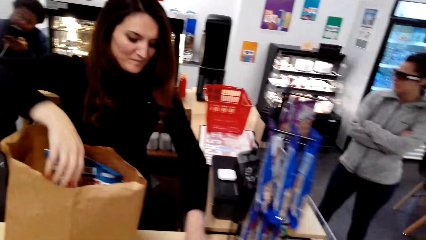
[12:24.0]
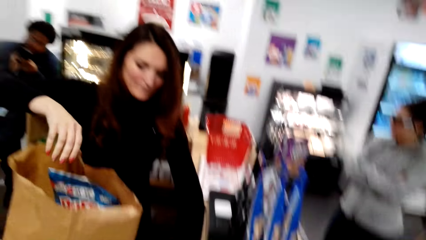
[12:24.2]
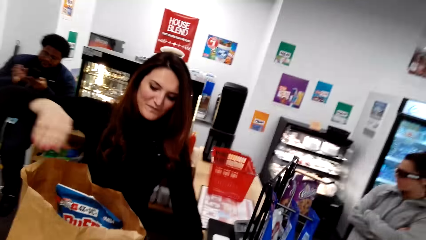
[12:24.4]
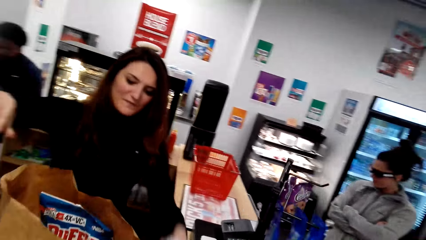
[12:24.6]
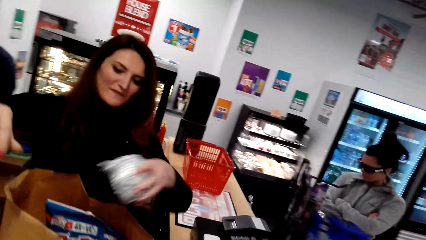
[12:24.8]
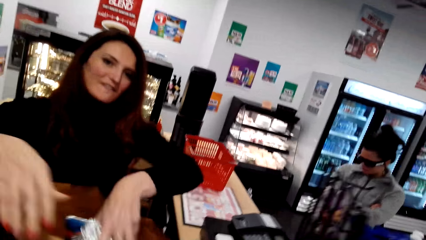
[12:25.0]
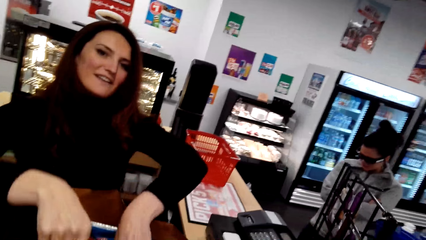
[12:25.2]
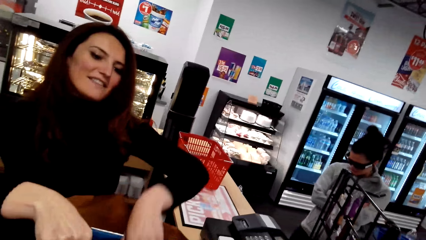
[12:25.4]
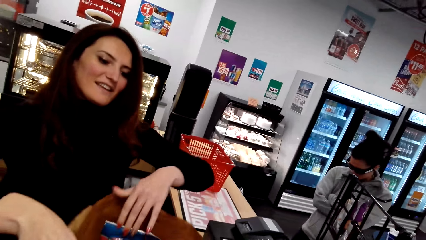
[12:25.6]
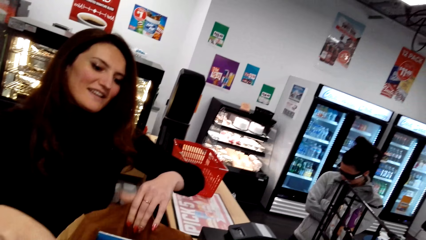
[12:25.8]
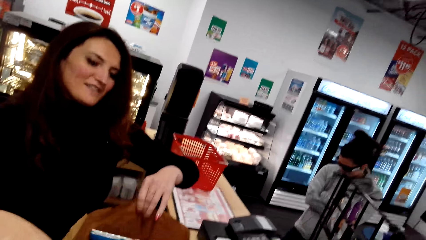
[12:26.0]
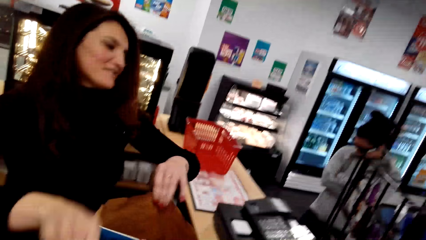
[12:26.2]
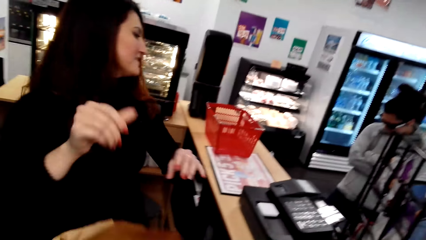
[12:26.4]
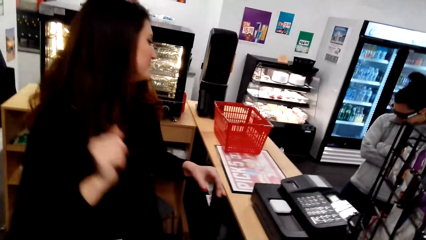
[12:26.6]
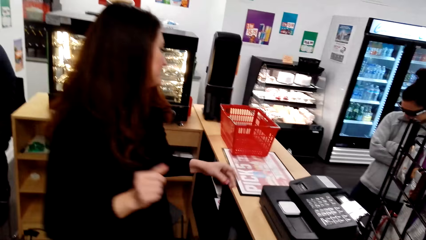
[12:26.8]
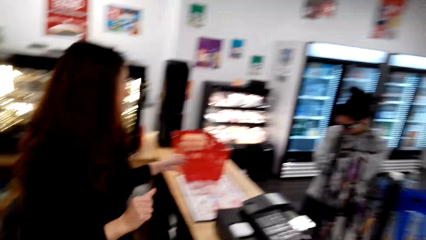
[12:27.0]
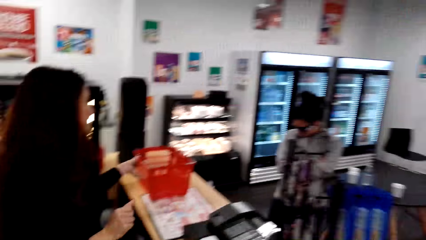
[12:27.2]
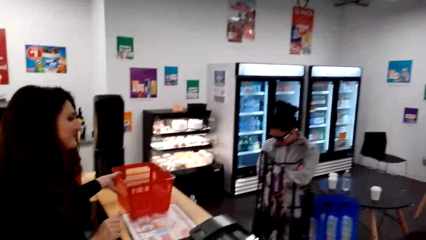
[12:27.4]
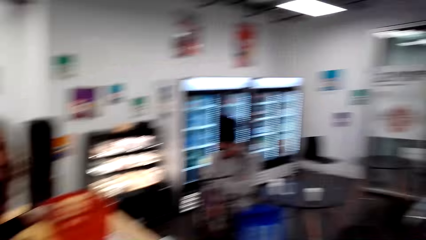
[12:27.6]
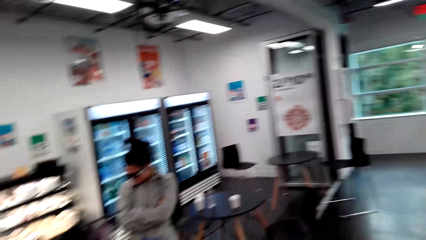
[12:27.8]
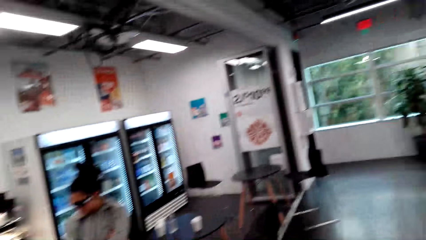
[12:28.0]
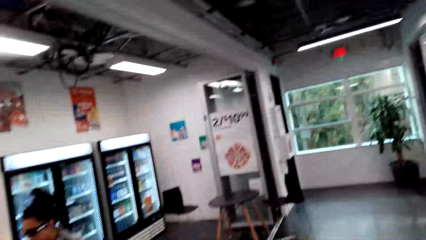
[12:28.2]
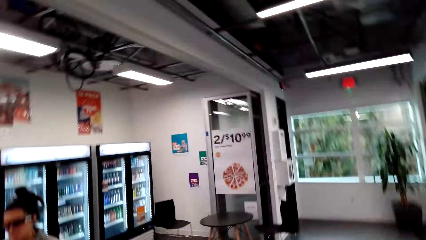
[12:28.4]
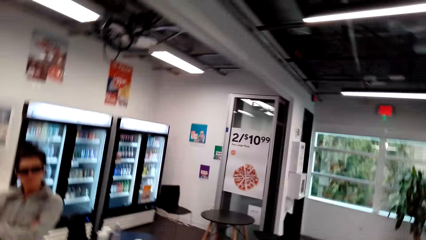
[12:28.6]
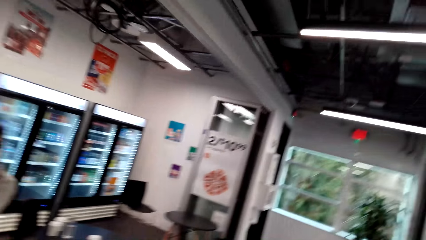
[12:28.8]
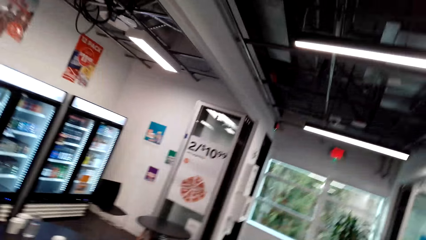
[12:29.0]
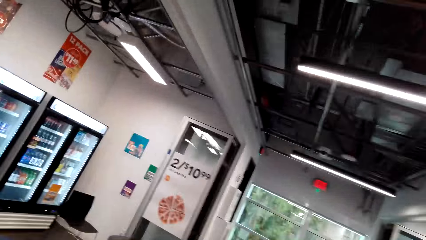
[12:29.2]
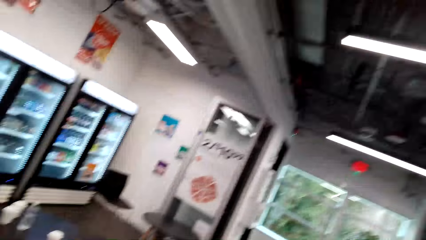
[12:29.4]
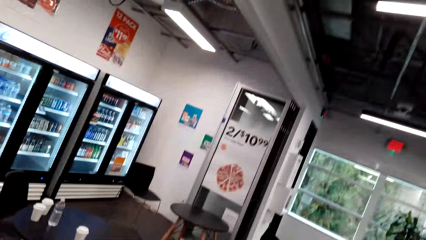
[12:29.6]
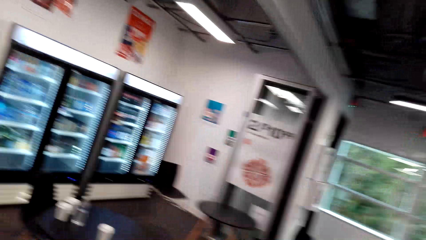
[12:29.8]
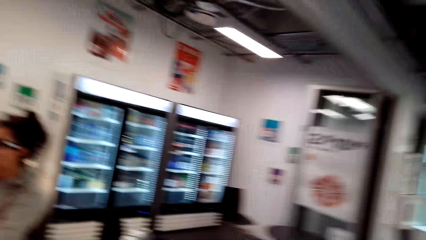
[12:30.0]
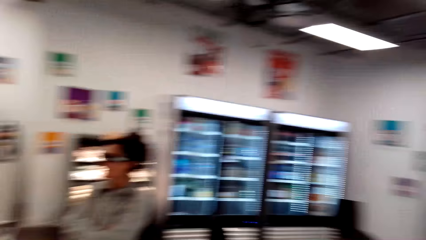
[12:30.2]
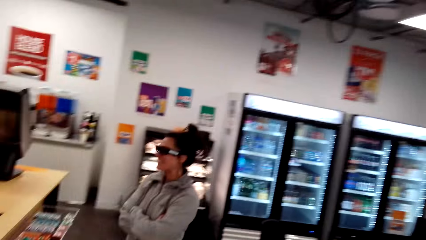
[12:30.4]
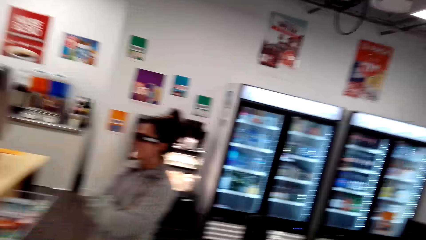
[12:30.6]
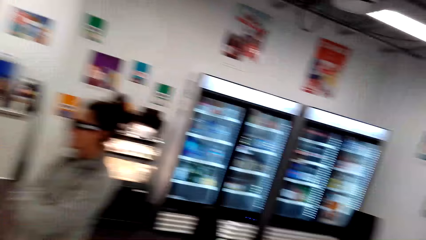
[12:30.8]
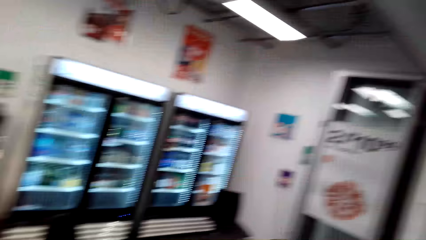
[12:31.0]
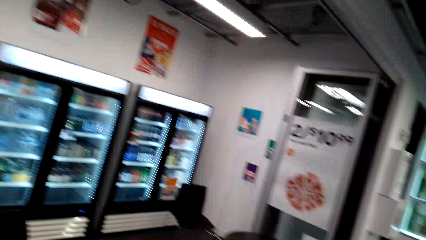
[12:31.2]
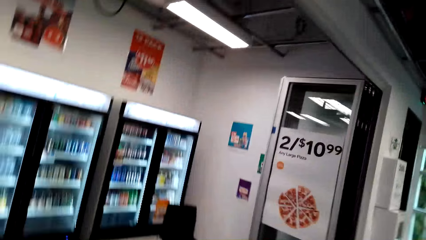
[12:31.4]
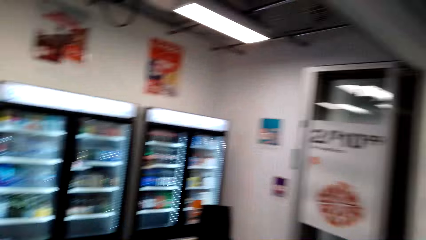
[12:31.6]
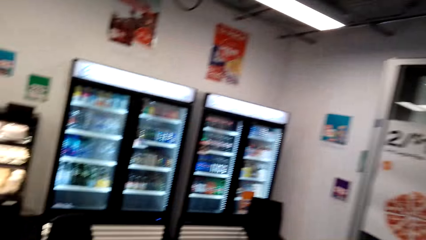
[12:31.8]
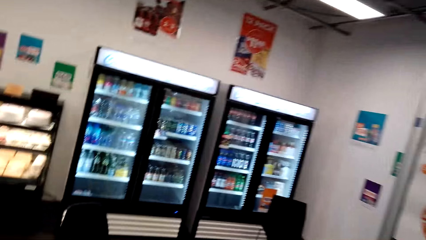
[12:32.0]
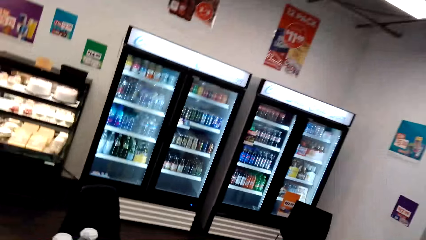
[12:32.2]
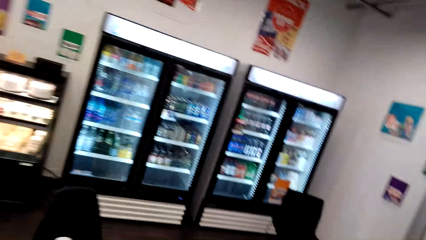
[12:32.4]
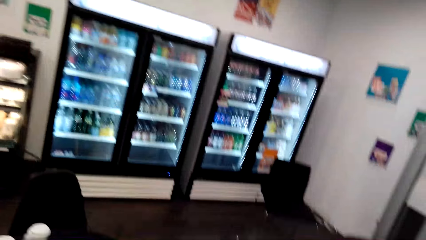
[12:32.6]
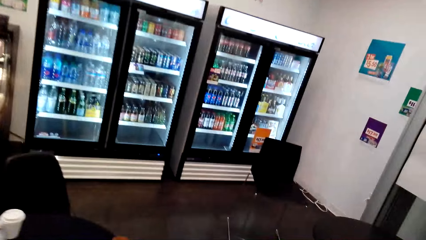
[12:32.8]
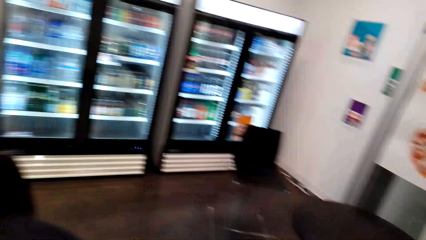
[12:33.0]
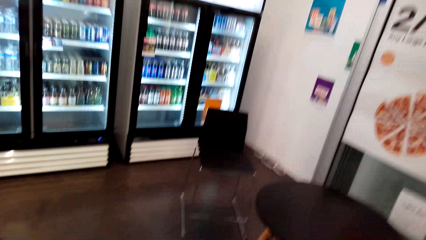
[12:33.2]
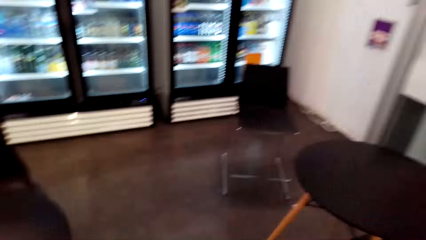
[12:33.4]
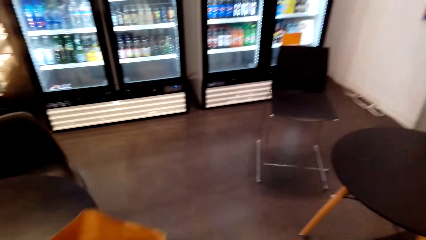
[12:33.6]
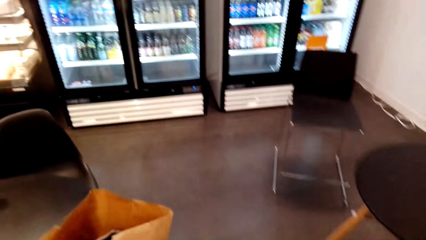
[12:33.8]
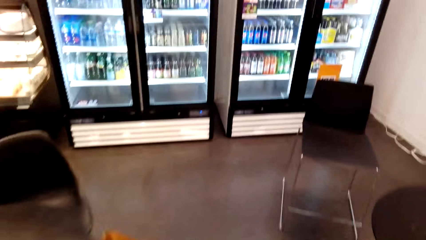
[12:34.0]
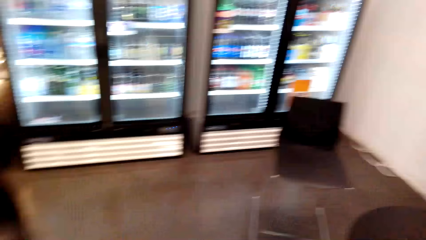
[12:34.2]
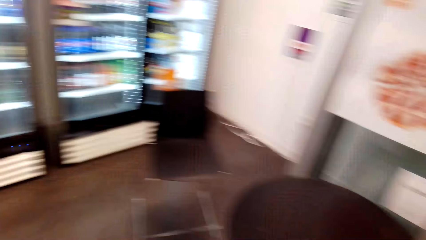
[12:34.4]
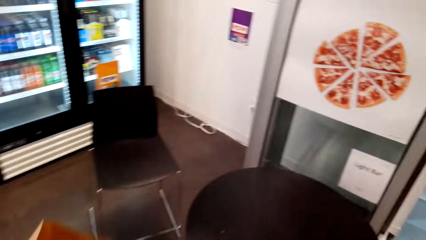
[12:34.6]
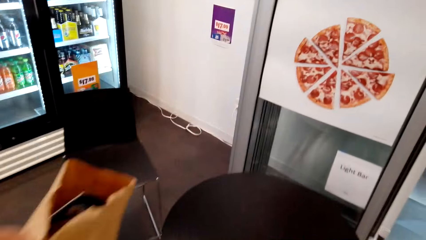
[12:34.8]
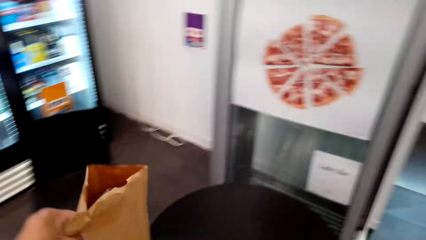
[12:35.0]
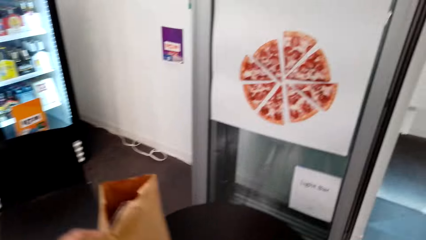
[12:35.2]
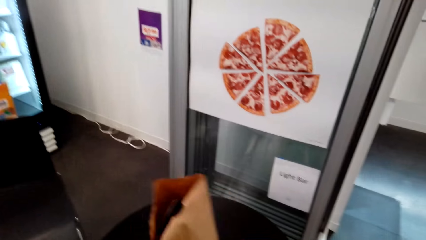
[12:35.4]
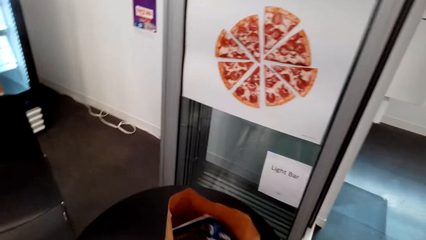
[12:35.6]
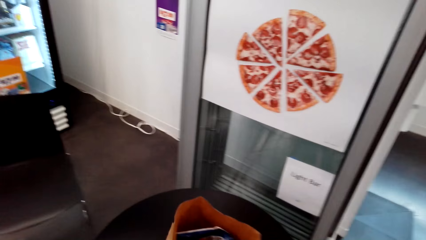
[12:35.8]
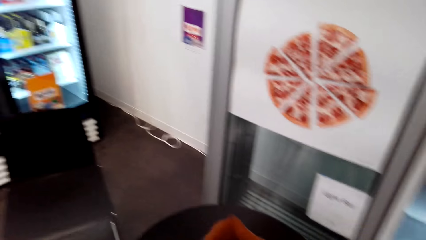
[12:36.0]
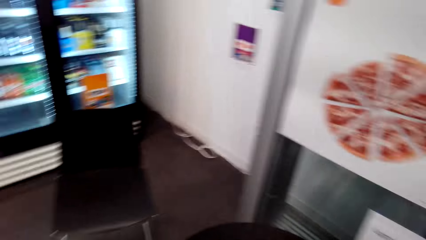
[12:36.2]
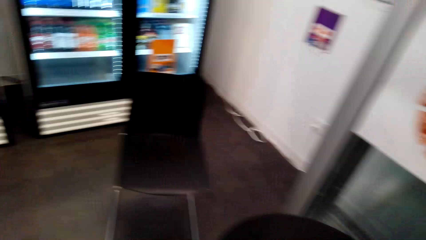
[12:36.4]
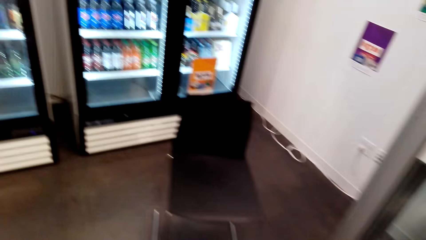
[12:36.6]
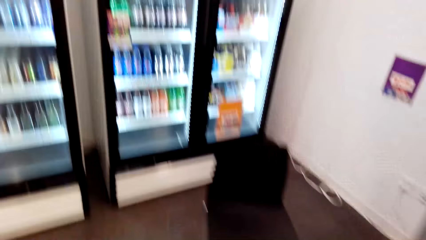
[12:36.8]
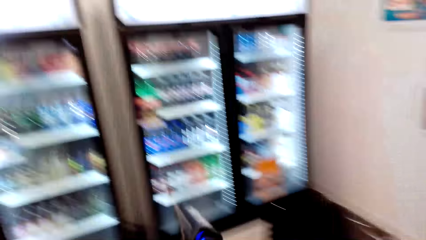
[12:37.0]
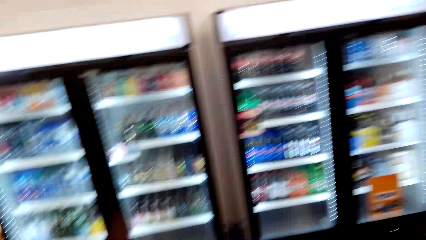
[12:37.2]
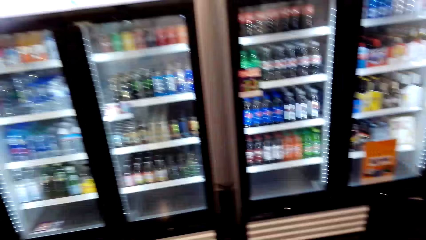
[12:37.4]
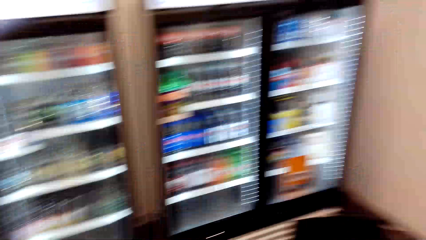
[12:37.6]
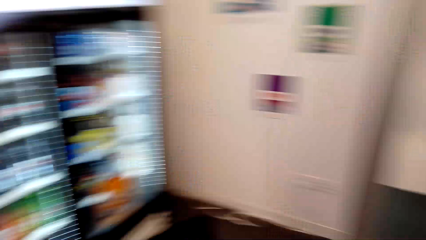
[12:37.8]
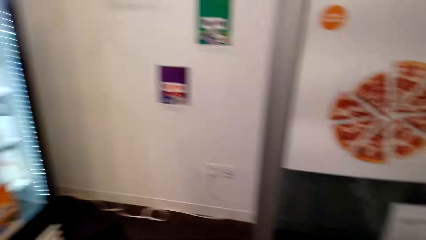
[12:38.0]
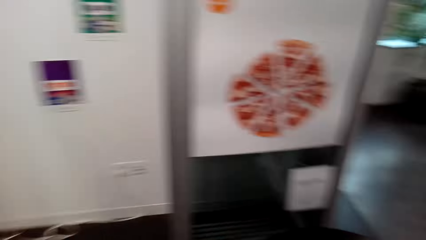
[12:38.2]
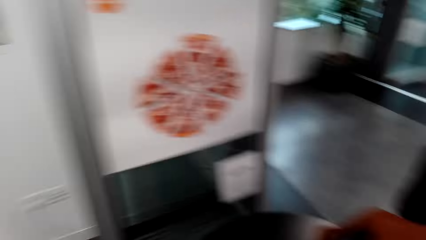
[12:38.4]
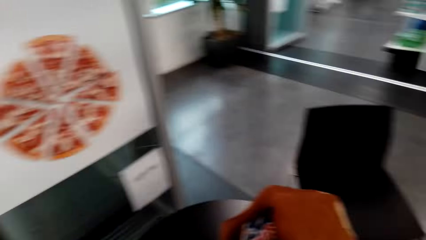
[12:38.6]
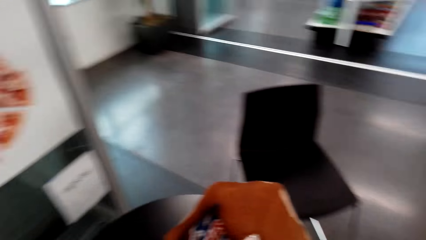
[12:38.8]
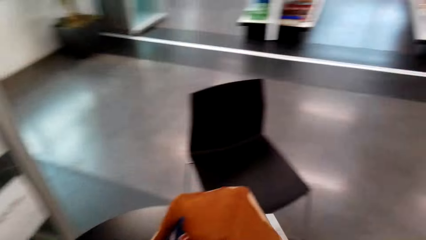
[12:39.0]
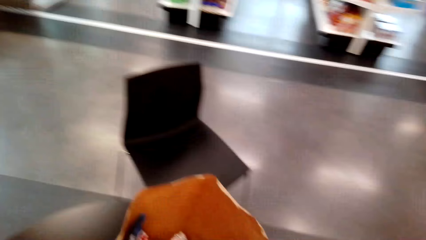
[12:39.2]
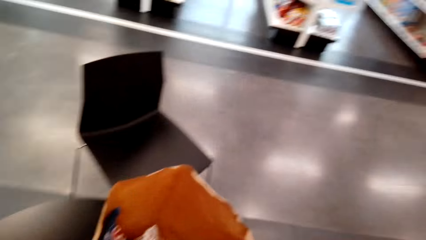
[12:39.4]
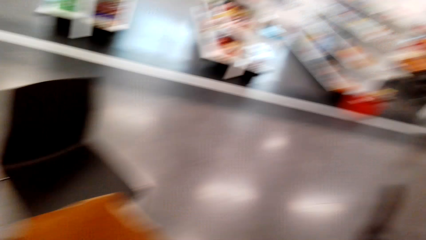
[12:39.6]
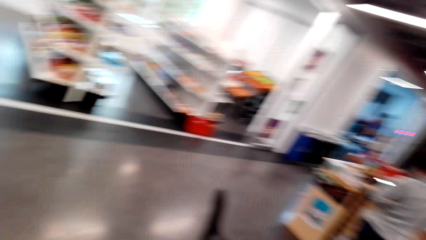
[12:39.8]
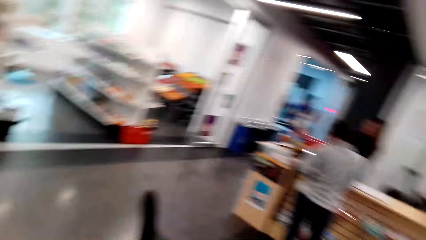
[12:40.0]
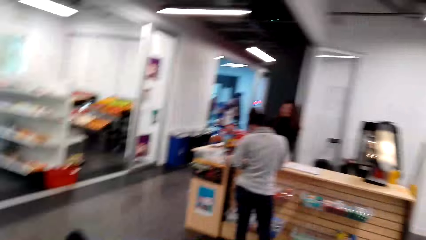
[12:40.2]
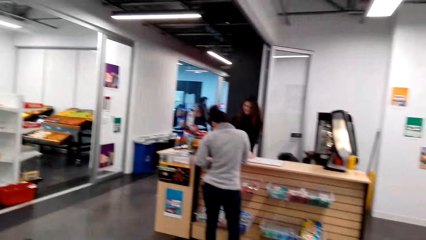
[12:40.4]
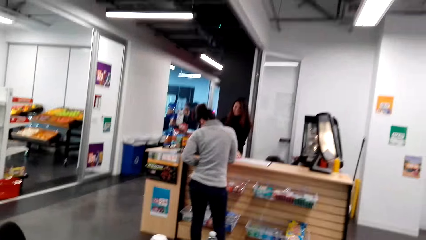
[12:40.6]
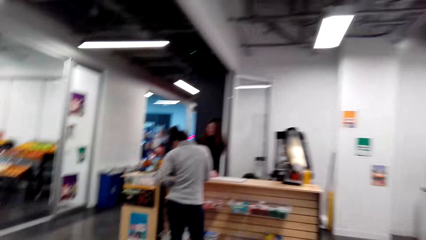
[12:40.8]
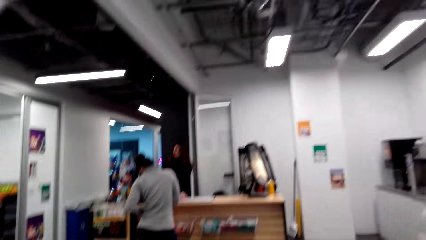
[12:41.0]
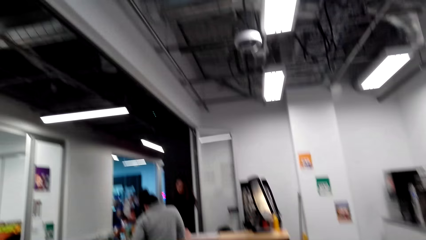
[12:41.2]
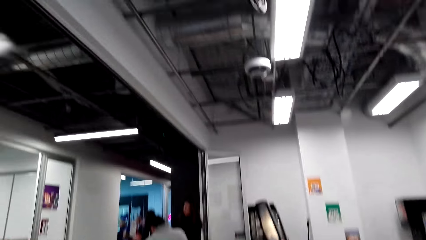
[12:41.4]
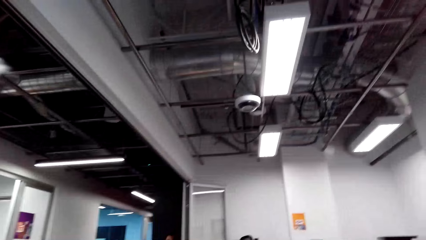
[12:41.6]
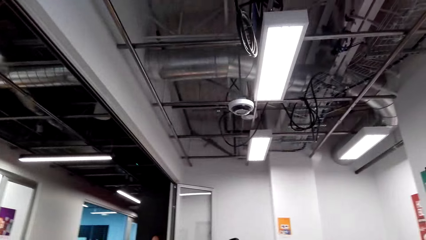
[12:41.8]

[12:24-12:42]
A cashier lifts a foil with something from the counter table and puts the foil with something in the bag. The camera wearer picks up the shopping bag. They look around the supermarket. They look at someone. They walk forward and place the shopping bag on a table. They look around the supermarket.
